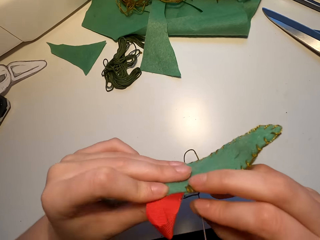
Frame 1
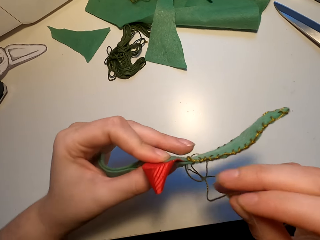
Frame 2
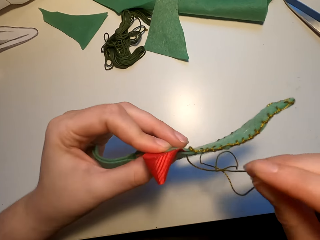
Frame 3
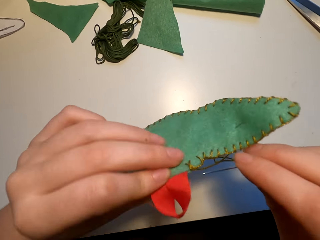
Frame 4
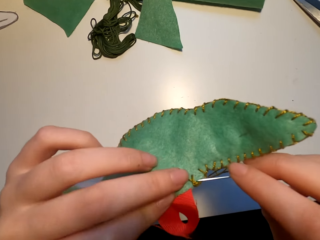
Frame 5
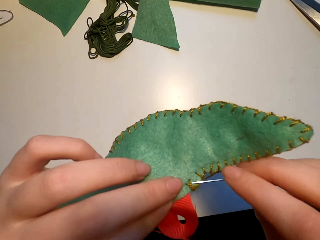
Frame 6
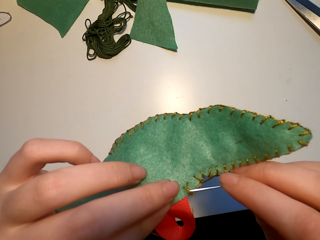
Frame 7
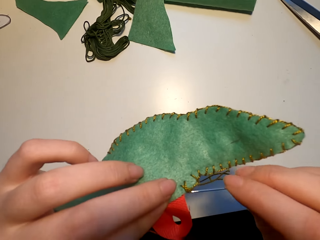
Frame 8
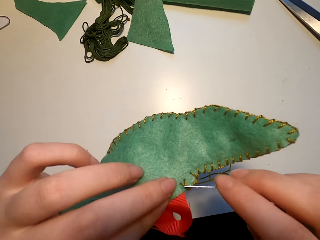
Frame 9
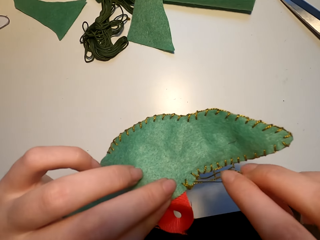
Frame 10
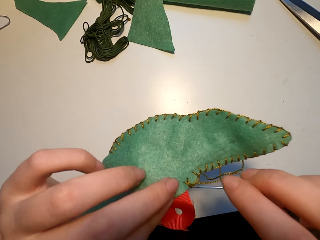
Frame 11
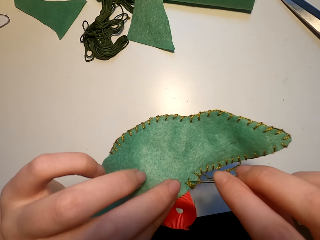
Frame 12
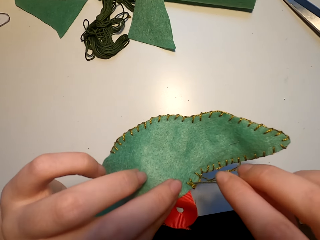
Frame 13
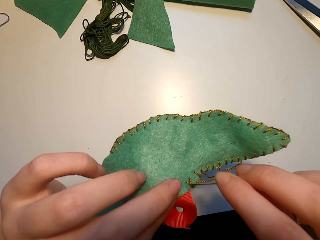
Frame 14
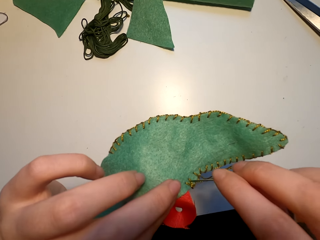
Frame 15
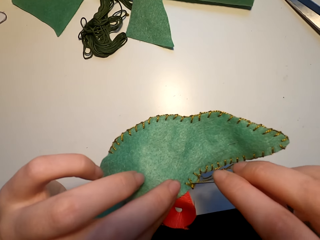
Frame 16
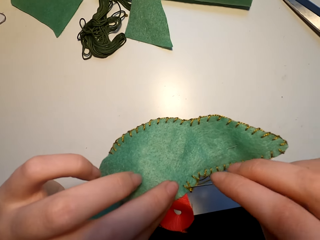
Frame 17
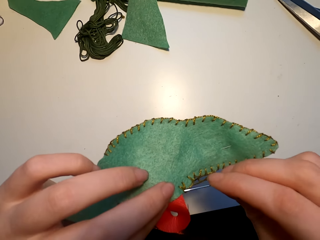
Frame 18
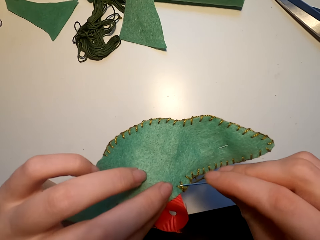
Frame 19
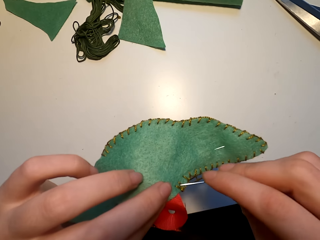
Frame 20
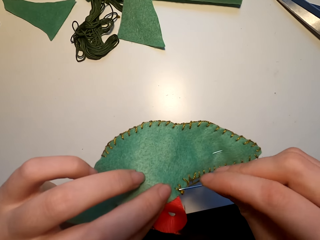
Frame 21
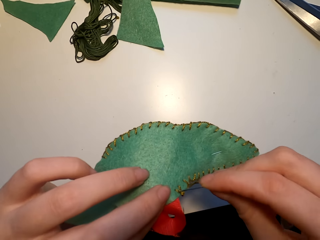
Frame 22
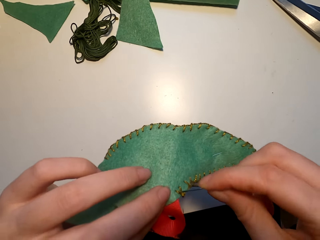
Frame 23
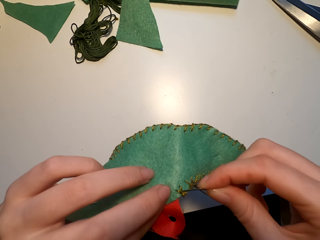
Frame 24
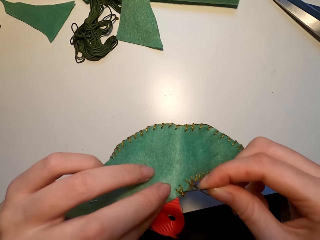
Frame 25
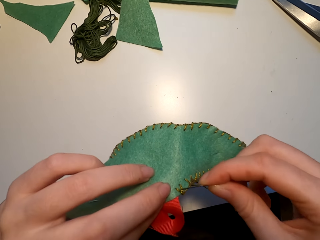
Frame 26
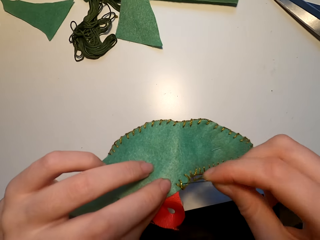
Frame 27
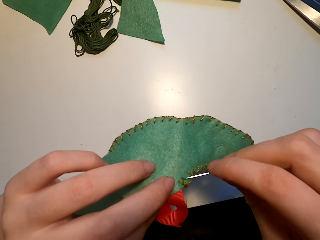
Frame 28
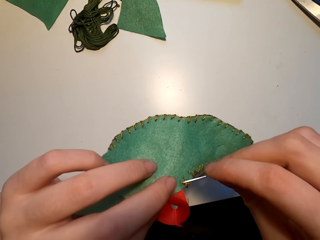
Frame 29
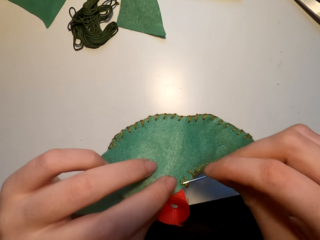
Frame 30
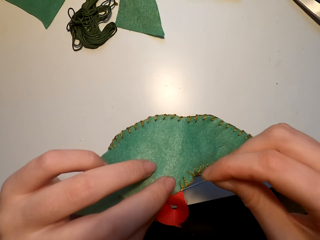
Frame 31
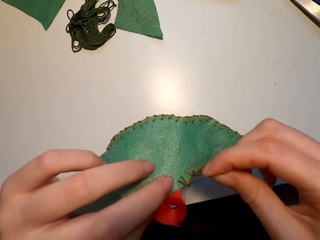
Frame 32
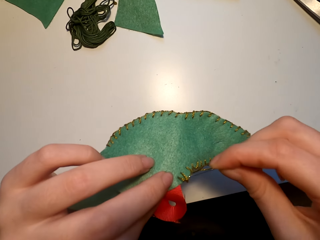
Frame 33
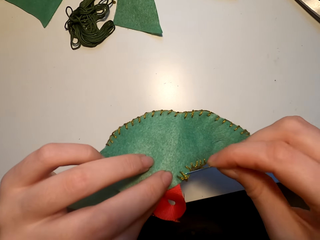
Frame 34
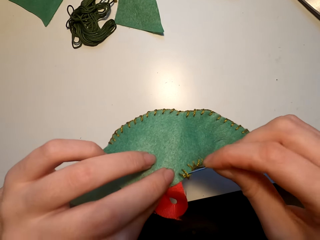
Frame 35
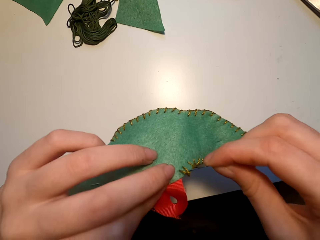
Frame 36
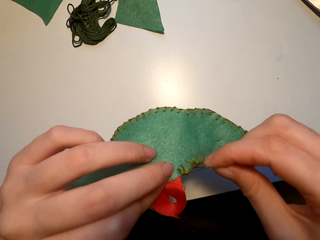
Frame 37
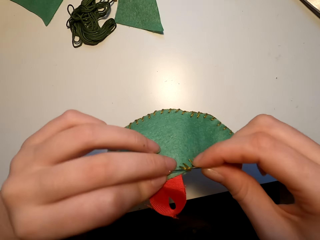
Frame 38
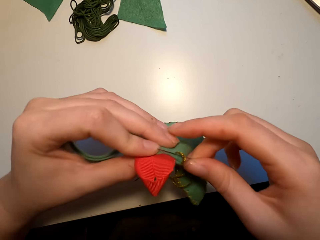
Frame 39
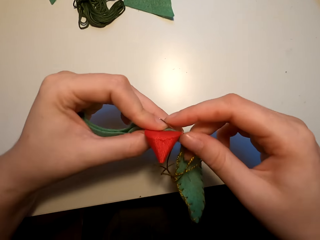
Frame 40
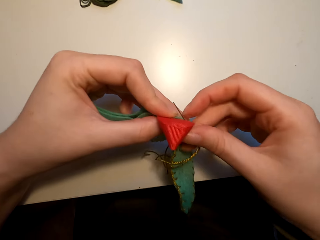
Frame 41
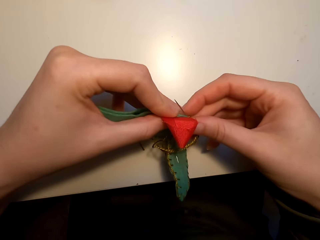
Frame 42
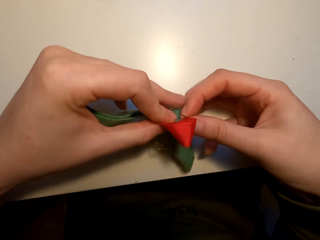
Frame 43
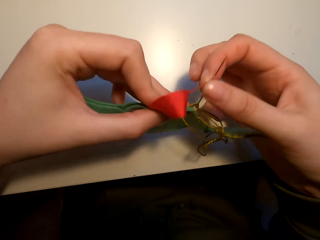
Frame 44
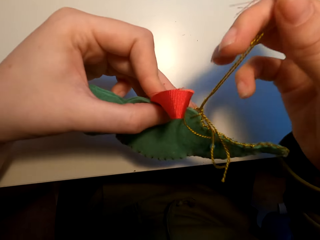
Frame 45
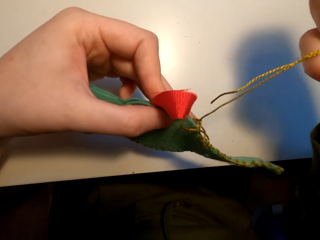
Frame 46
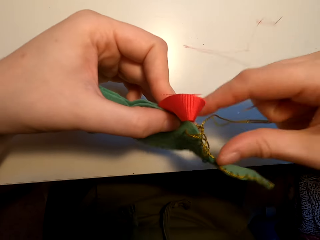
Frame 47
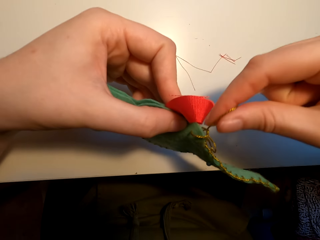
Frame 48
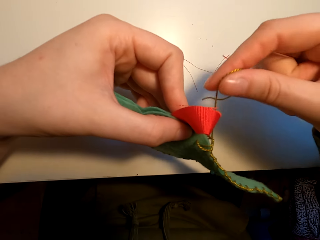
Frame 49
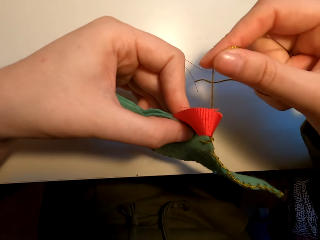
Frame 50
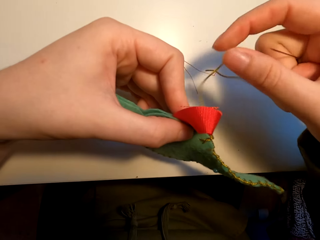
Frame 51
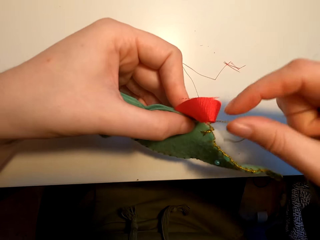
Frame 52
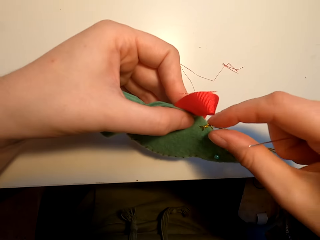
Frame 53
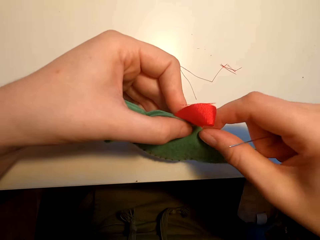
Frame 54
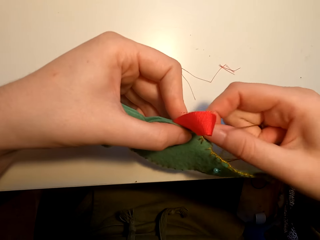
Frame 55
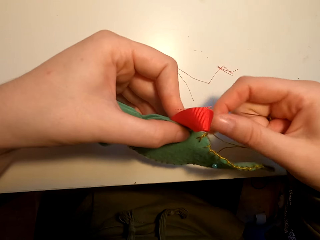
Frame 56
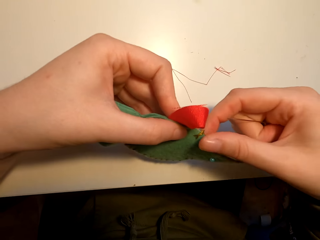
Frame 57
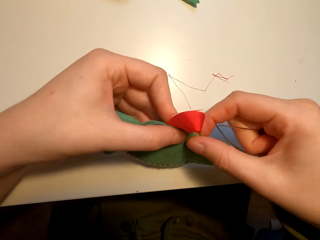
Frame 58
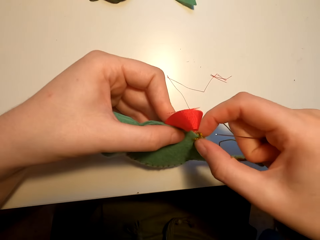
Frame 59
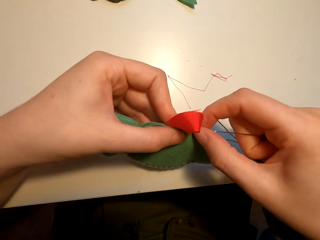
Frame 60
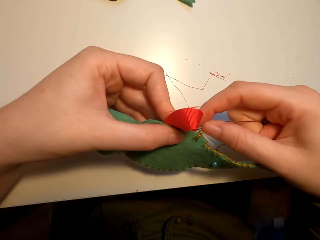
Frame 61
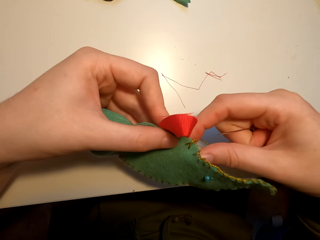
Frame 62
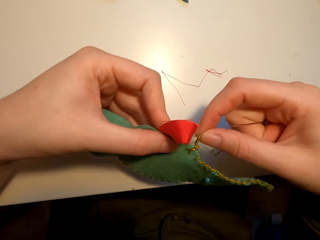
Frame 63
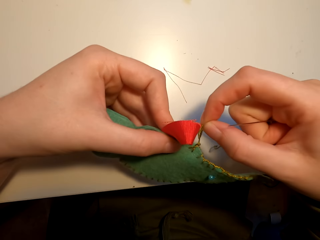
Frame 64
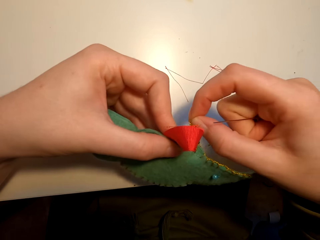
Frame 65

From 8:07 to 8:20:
The camera wearer pulls the thread.

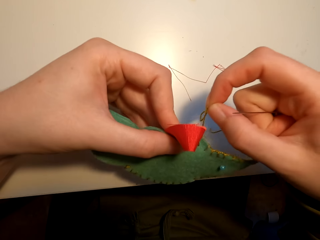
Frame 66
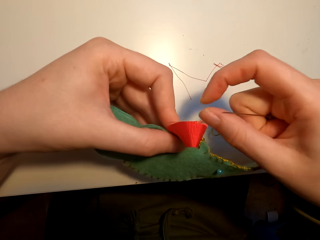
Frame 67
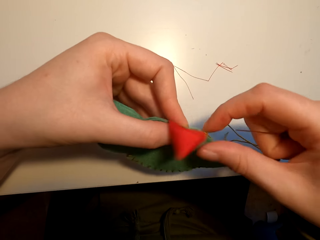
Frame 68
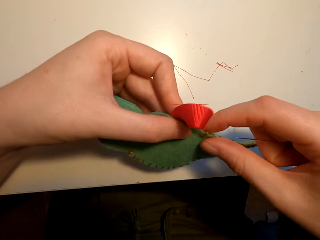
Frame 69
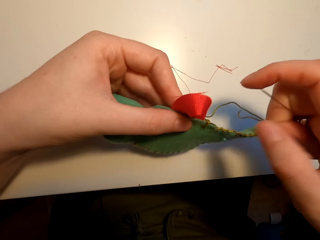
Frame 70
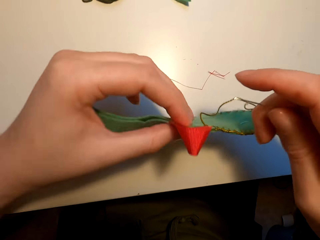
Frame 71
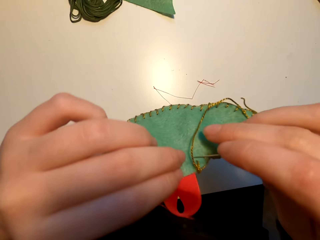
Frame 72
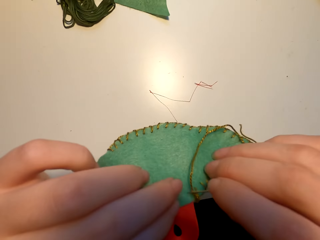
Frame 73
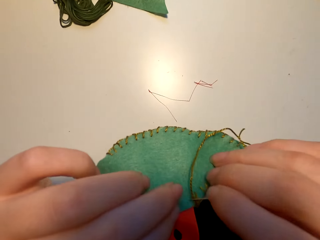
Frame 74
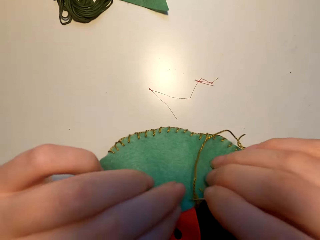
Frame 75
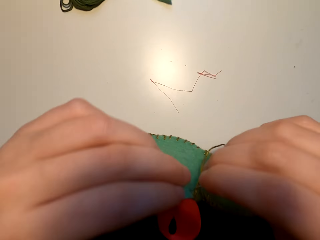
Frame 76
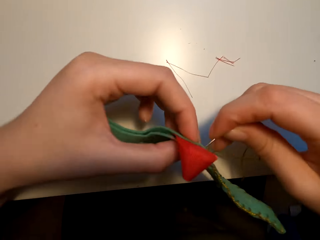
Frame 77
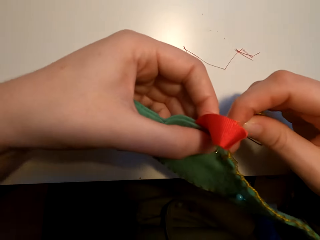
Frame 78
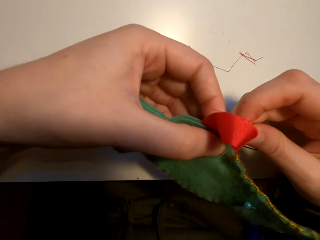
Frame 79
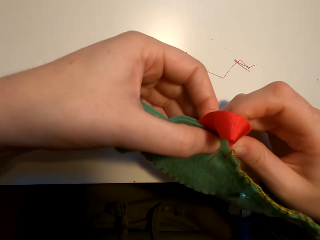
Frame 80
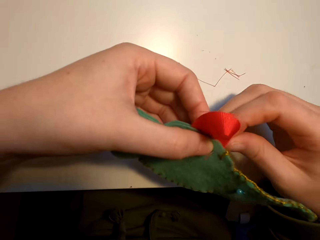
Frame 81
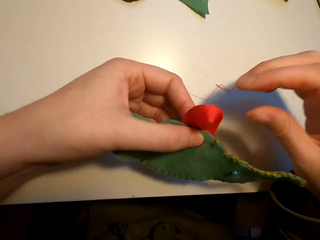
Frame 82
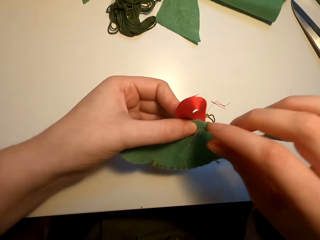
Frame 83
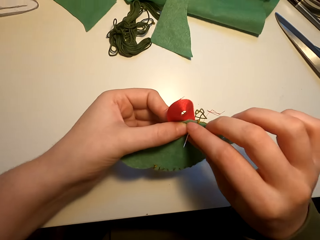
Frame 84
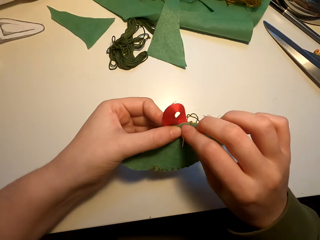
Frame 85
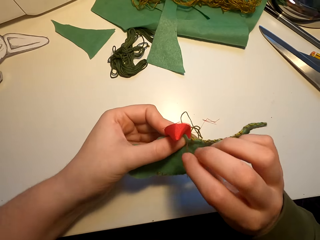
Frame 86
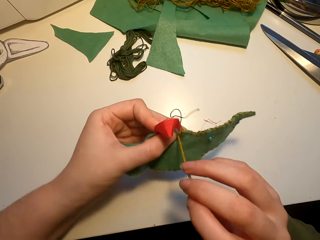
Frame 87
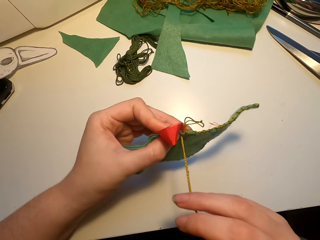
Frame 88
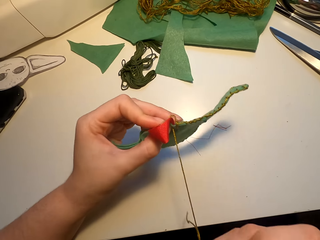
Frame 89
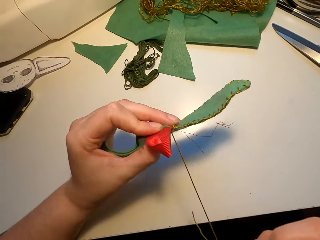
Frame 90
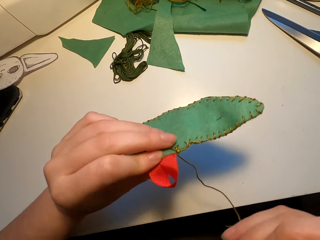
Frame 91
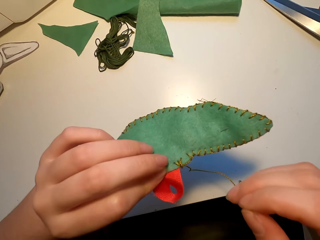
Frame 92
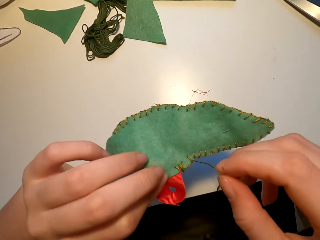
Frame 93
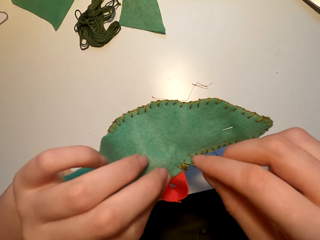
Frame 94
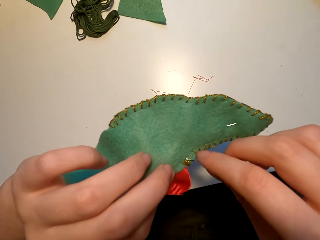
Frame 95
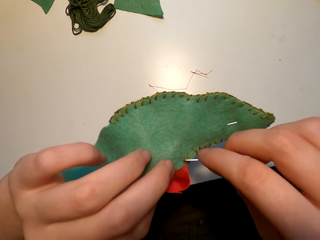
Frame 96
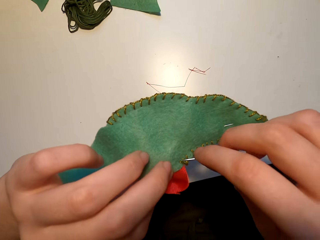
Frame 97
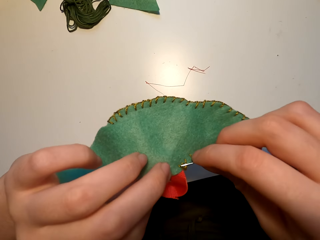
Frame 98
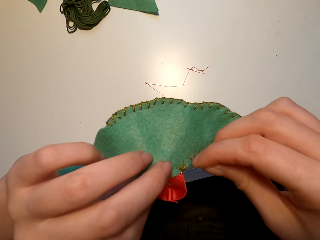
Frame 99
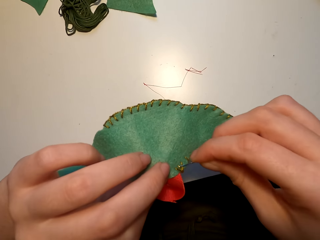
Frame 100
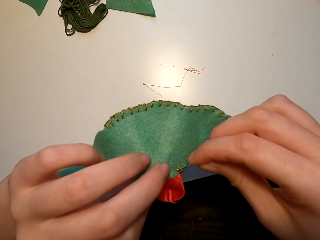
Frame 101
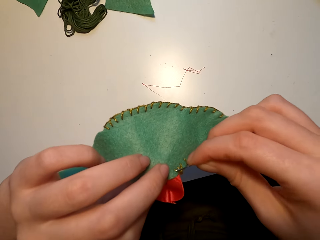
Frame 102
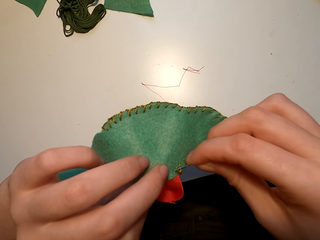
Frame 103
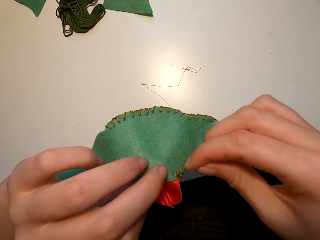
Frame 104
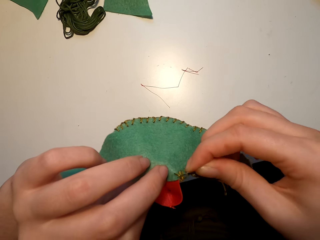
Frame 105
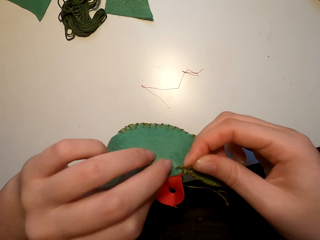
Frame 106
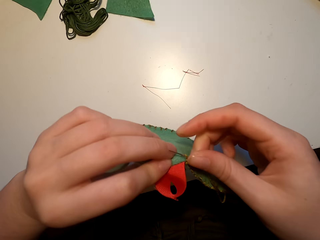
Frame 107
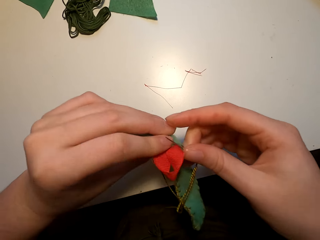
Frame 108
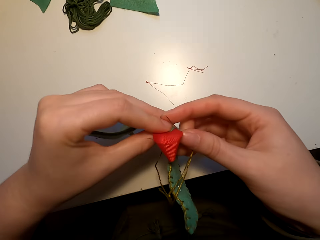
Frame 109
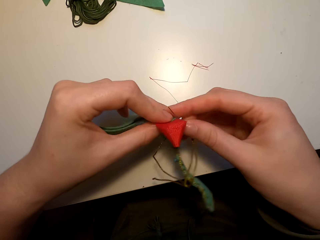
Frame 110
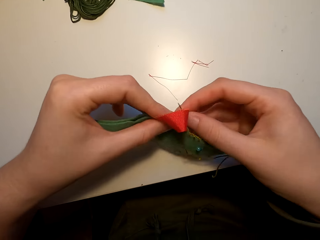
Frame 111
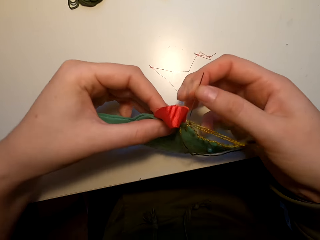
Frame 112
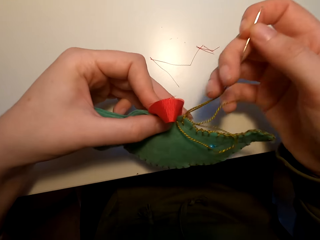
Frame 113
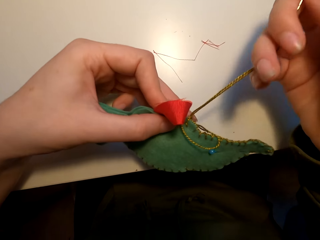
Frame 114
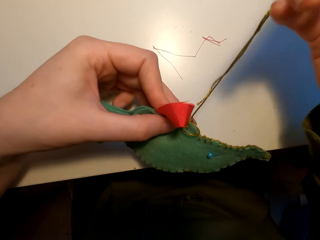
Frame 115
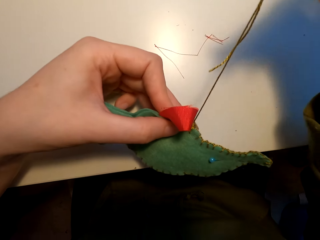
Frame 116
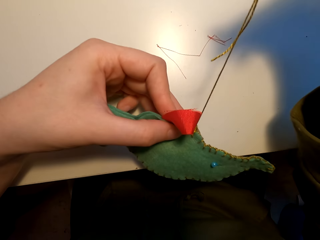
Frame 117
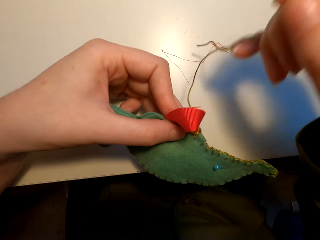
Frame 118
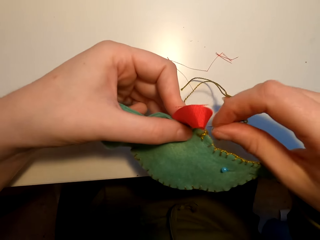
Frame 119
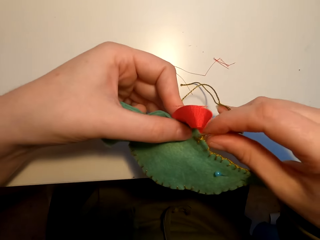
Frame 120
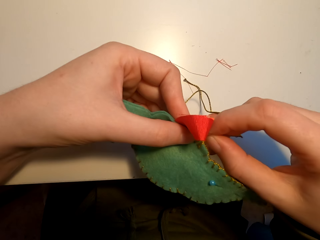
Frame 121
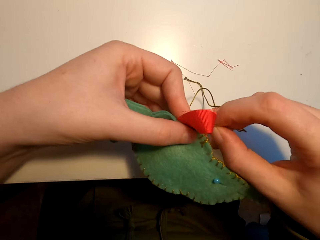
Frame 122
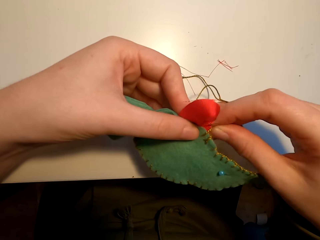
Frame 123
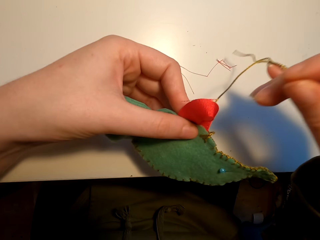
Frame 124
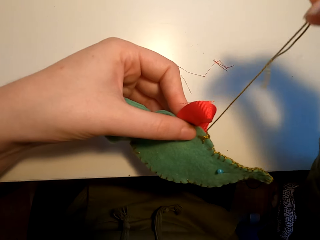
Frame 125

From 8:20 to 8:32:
The camera wearer knits the fabric cut art with a needle.
